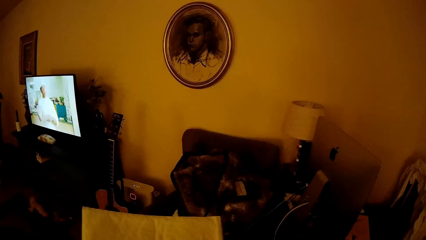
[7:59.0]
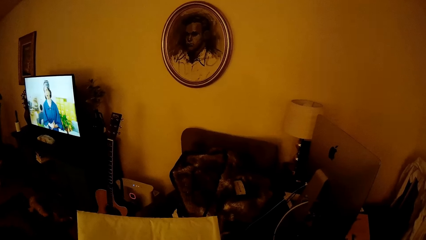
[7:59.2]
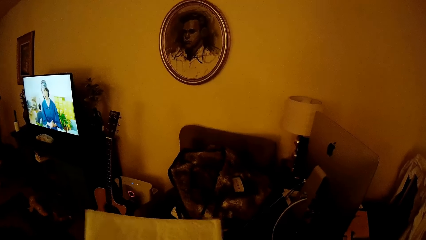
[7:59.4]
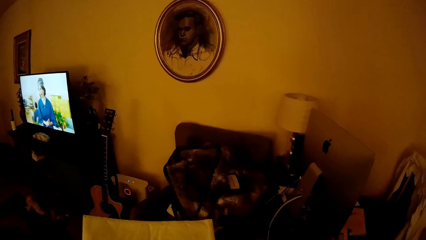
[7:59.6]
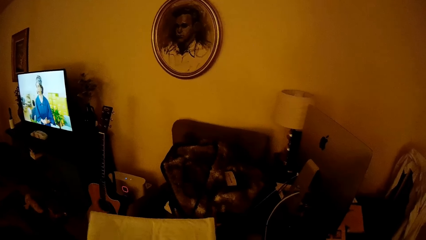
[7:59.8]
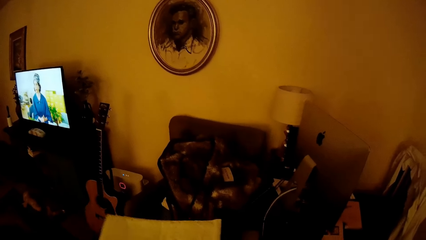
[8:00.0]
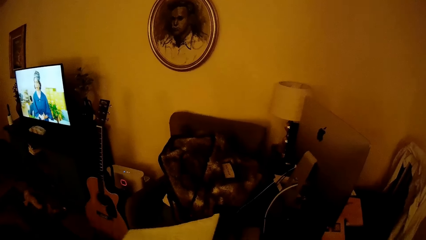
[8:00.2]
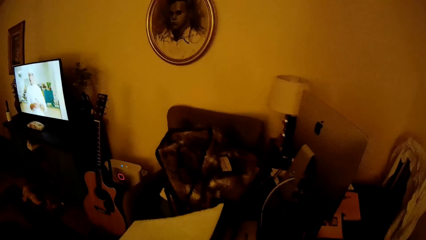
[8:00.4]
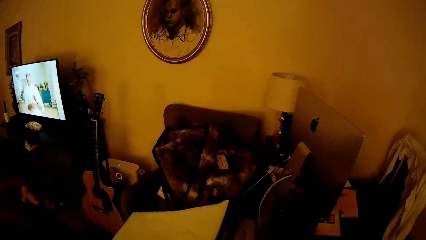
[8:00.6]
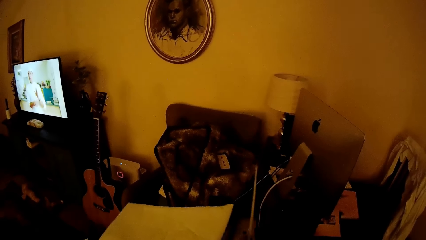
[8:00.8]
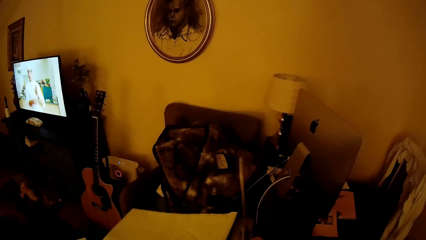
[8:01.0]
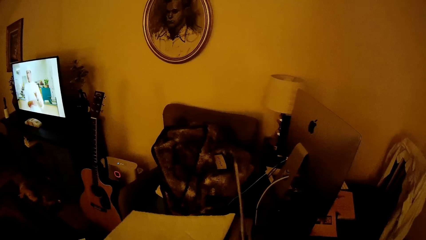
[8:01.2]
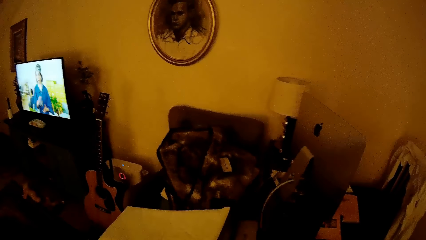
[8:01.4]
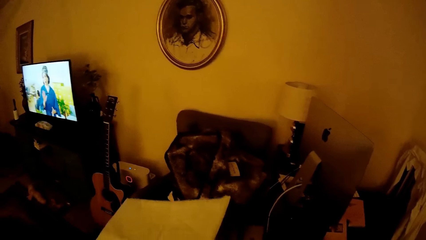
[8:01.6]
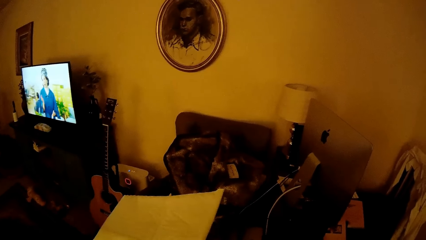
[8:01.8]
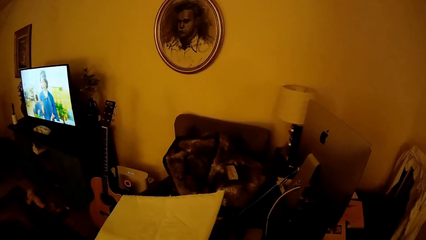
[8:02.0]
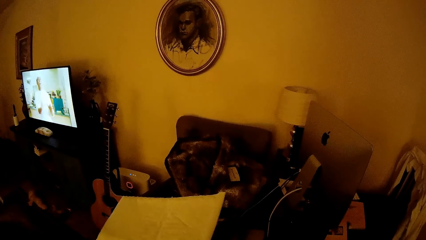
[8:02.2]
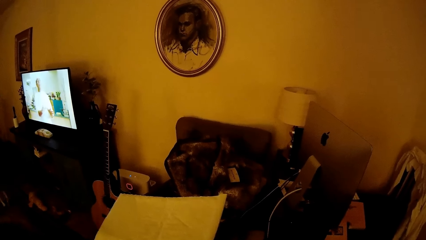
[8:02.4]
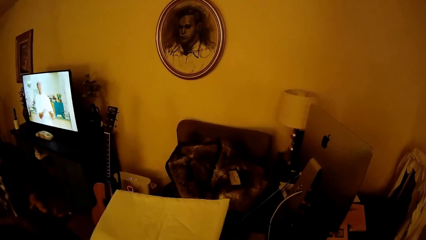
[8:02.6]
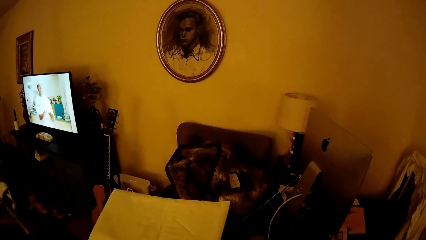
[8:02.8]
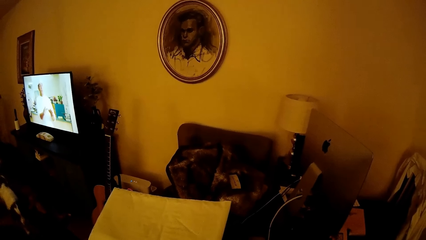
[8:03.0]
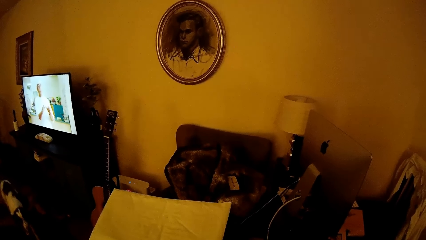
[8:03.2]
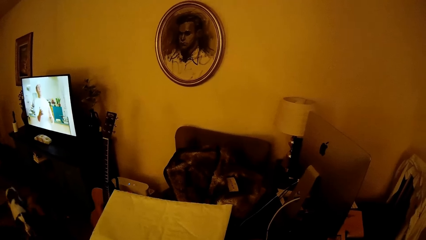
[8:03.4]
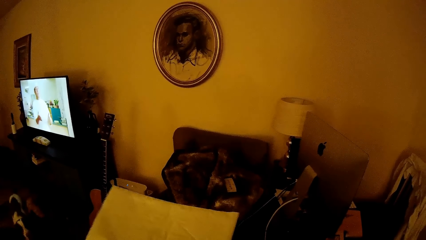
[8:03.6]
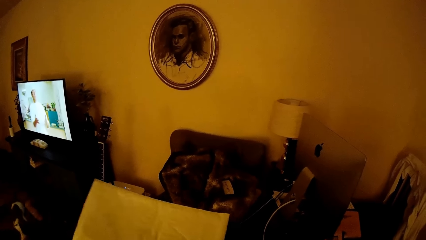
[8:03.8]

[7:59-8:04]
The camera wearer holds up a paper with his left hand. The dog walks toward the camera wearer.
